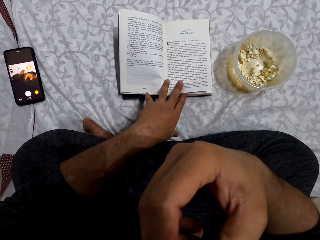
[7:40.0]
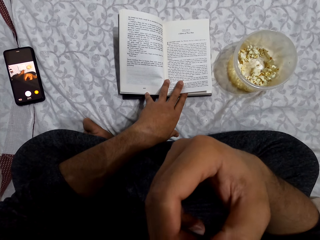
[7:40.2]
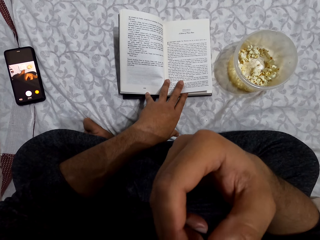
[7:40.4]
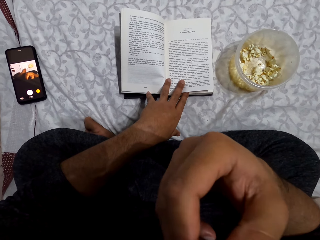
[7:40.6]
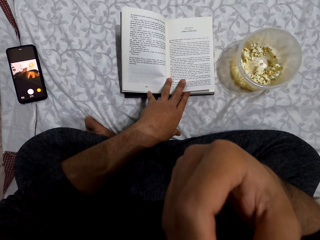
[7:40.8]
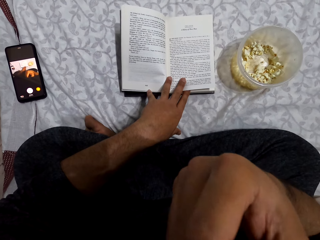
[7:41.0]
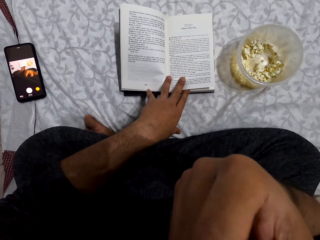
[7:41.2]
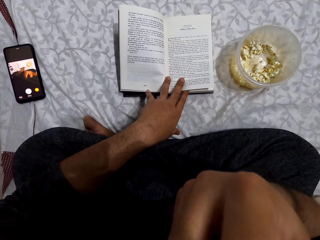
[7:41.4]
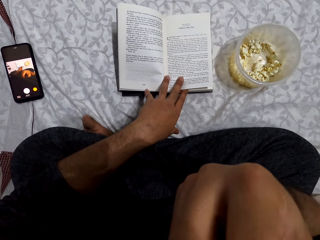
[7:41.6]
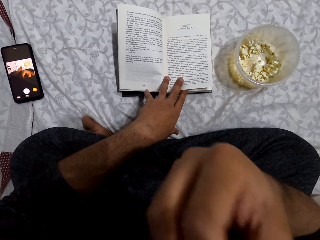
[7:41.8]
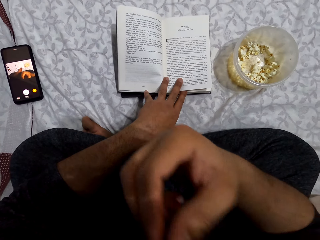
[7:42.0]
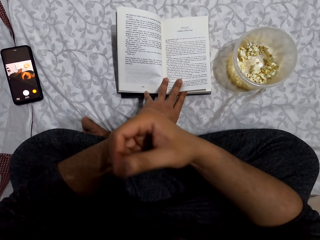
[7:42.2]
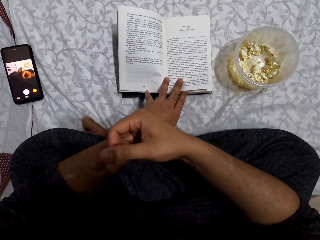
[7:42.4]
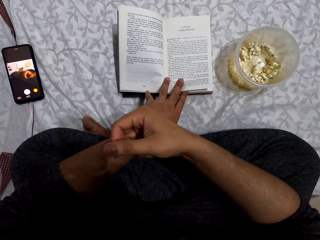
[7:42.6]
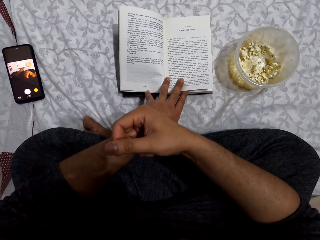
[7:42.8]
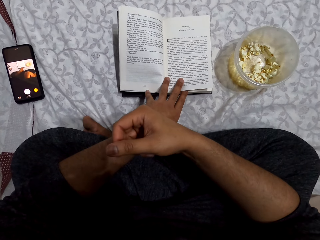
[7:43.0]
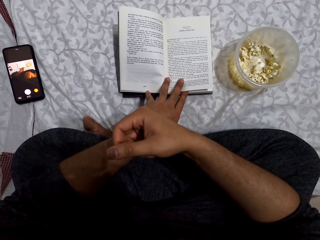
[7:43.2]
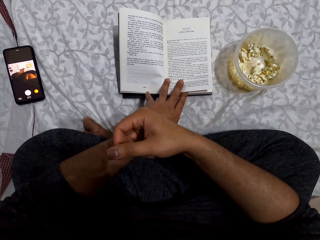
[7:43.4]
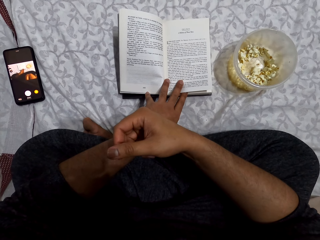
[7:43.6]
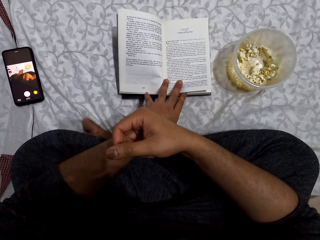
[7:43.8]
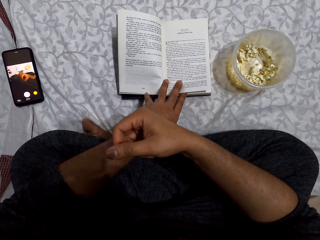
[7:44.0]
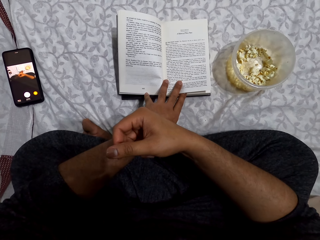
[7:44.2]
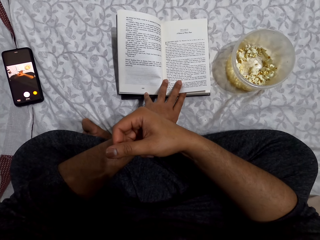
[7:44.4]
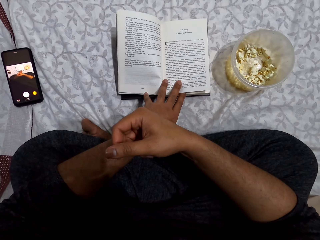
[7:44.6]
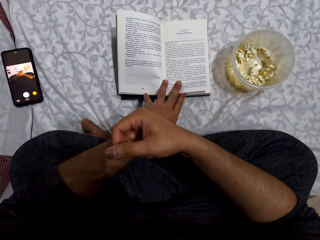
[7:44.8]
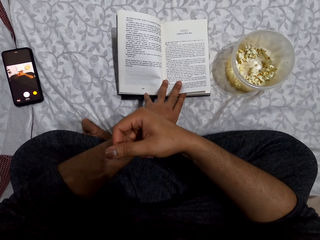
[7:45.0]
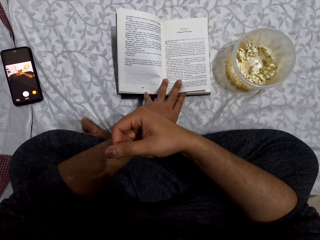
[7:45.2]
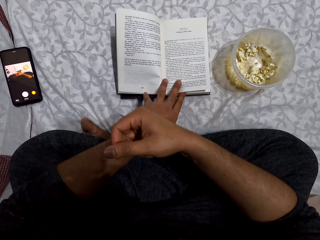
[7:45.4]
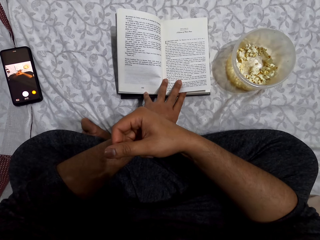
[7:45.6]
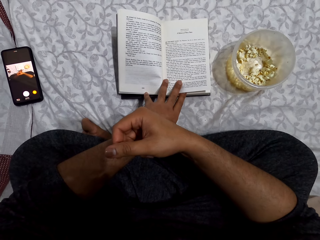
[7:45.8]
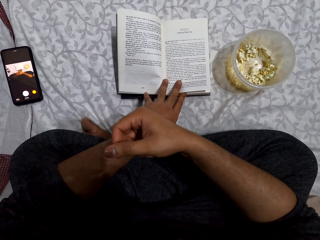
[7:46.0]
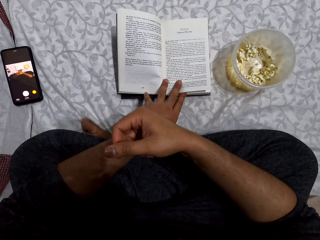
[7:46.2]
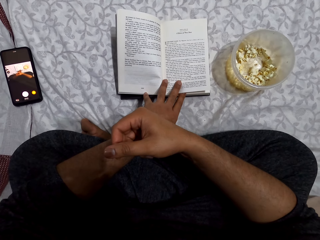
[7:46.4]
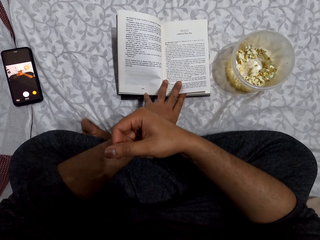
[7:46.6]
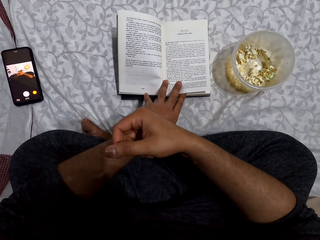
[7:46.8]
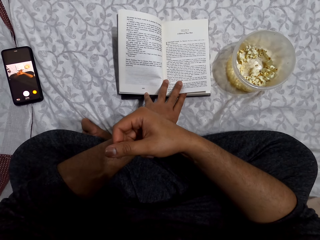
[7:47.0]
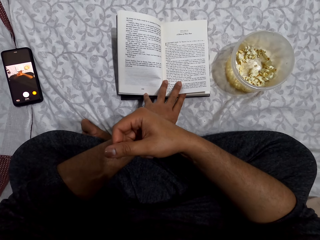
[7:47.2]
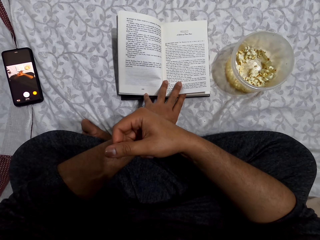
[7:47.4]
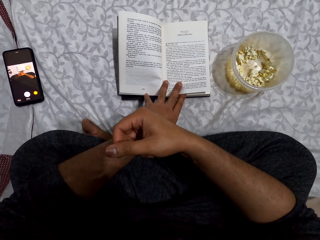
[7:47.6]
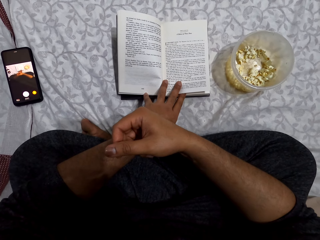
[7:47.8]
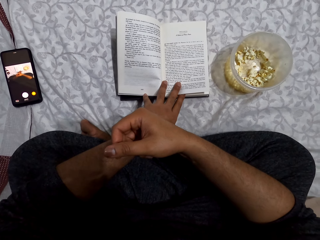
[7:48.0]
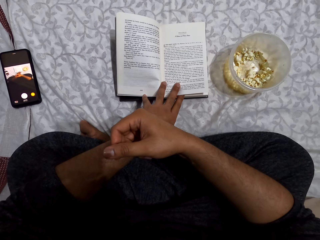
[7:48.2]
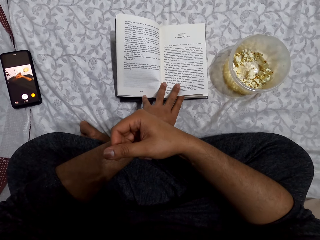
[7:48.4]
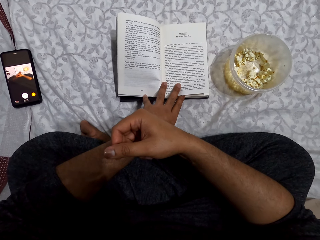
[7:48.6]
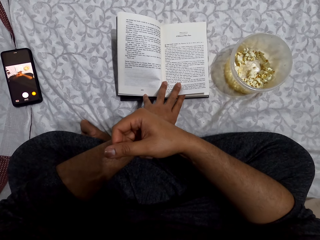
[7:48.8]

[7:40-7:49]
The camera wearer places his right hand on the left hand and reads the book.

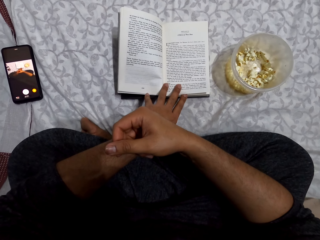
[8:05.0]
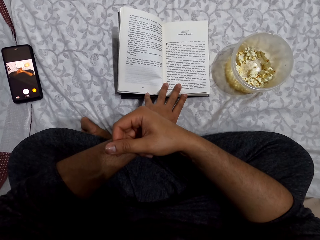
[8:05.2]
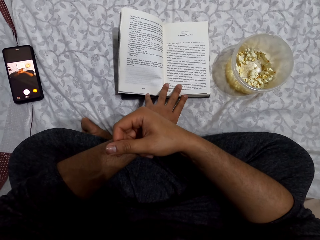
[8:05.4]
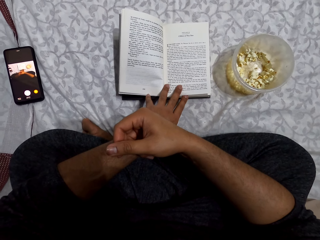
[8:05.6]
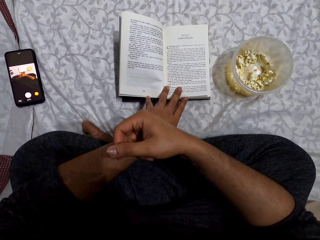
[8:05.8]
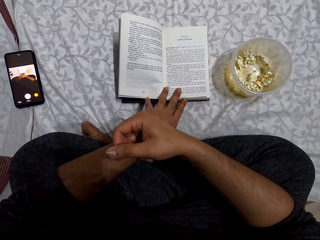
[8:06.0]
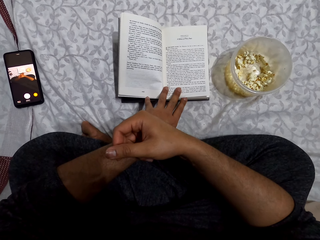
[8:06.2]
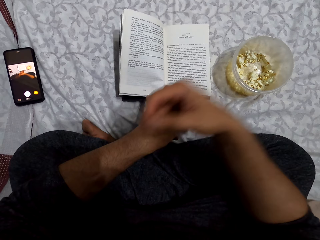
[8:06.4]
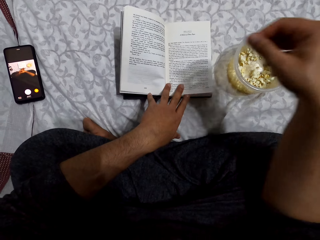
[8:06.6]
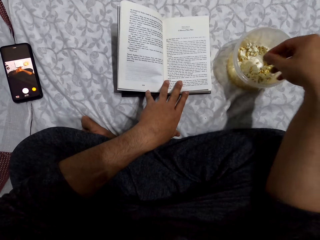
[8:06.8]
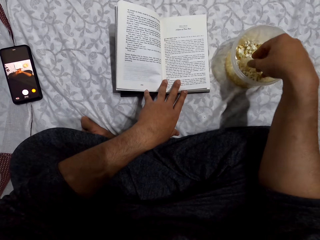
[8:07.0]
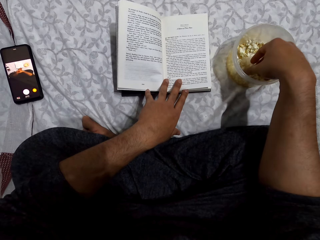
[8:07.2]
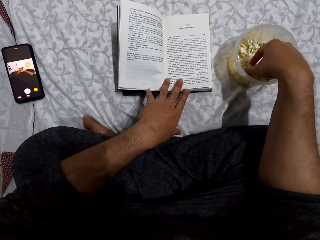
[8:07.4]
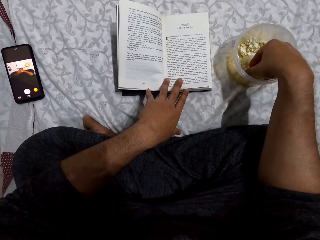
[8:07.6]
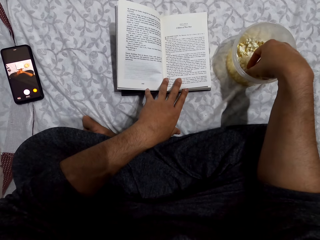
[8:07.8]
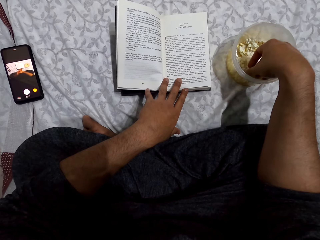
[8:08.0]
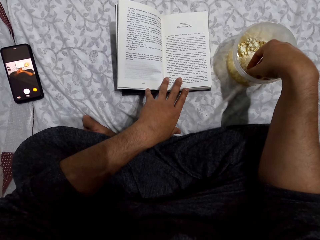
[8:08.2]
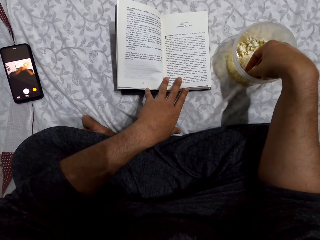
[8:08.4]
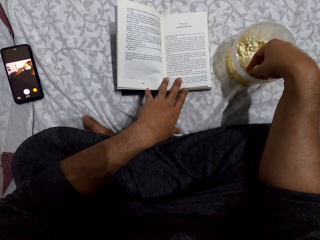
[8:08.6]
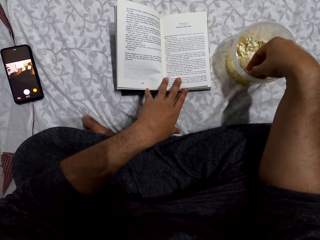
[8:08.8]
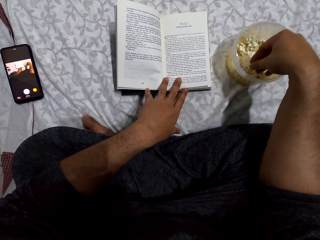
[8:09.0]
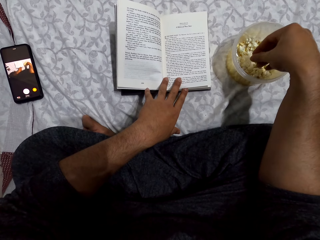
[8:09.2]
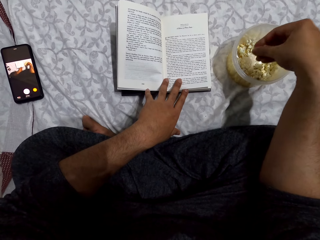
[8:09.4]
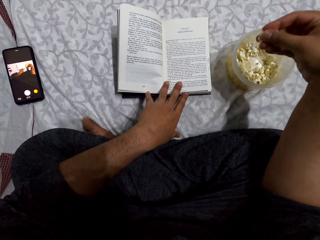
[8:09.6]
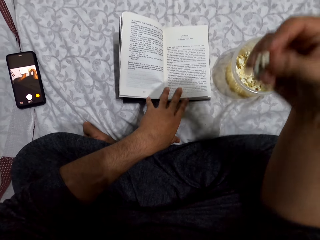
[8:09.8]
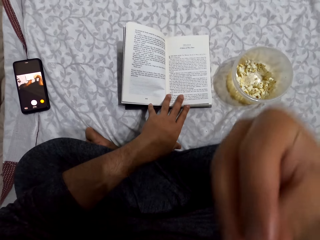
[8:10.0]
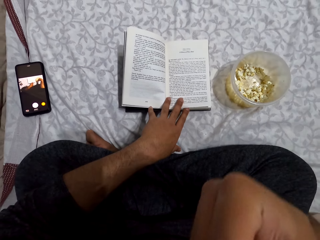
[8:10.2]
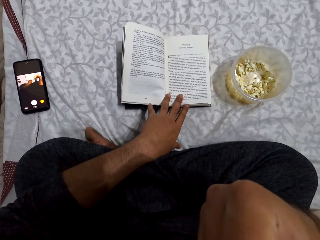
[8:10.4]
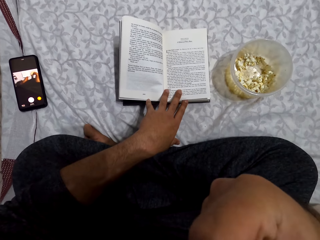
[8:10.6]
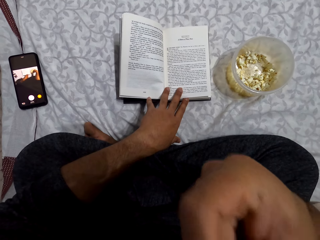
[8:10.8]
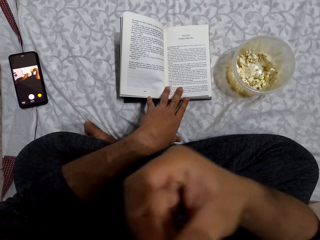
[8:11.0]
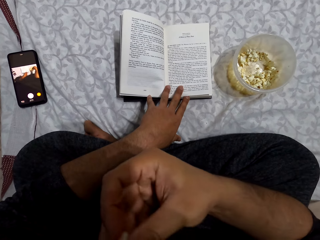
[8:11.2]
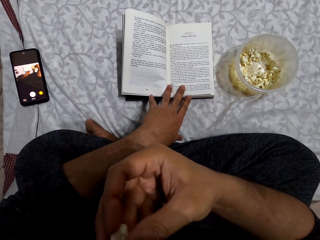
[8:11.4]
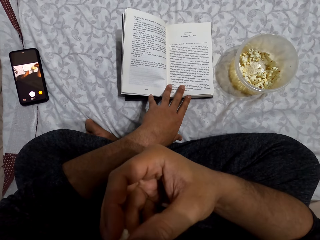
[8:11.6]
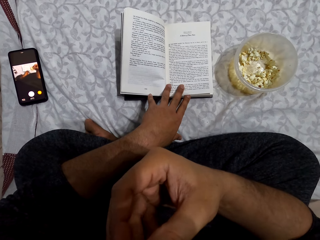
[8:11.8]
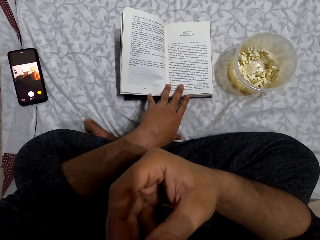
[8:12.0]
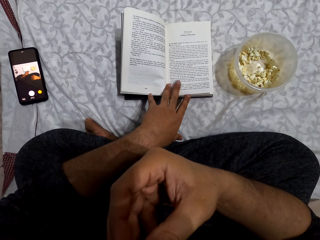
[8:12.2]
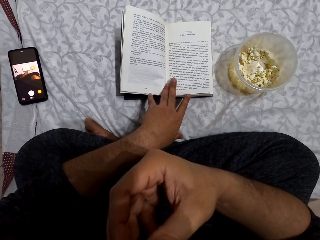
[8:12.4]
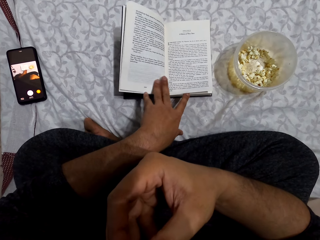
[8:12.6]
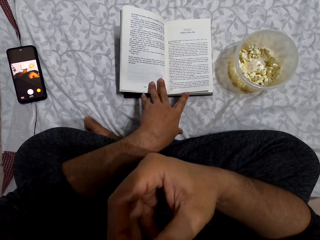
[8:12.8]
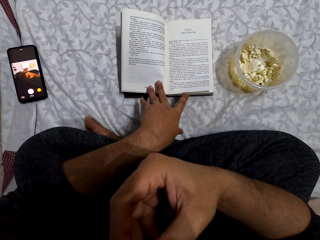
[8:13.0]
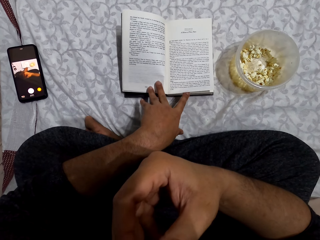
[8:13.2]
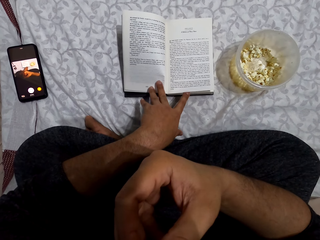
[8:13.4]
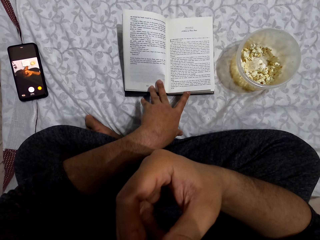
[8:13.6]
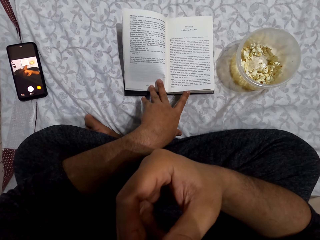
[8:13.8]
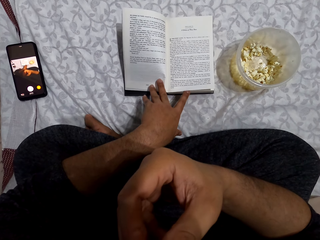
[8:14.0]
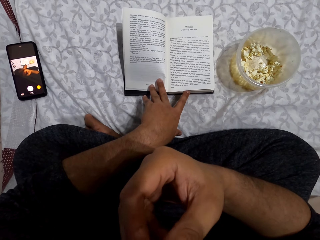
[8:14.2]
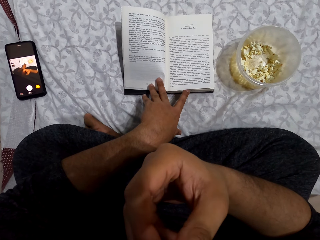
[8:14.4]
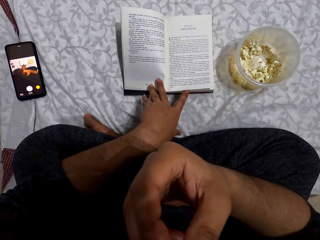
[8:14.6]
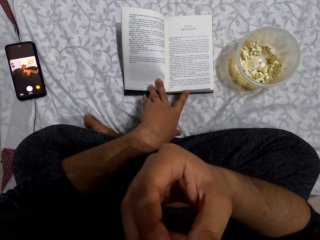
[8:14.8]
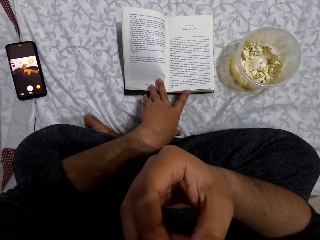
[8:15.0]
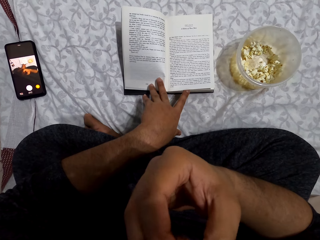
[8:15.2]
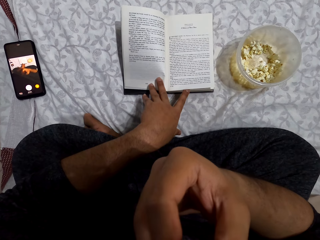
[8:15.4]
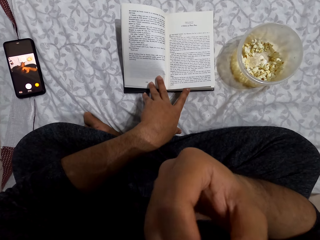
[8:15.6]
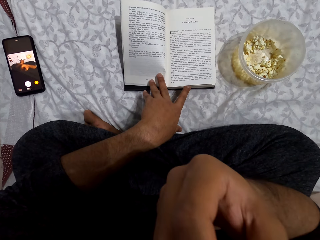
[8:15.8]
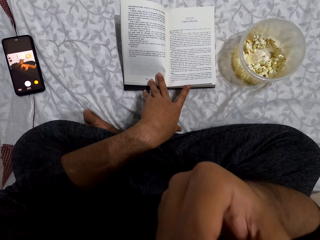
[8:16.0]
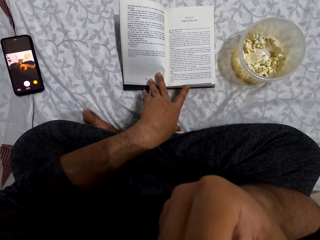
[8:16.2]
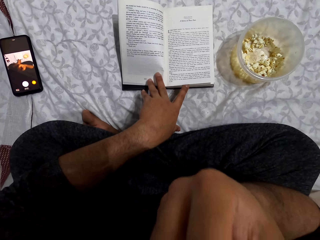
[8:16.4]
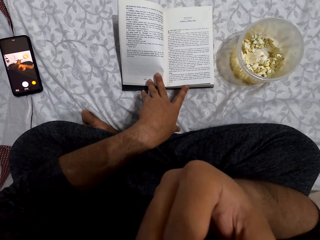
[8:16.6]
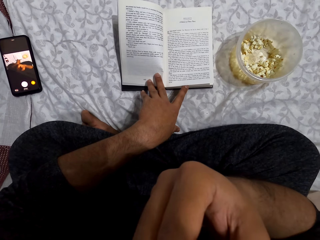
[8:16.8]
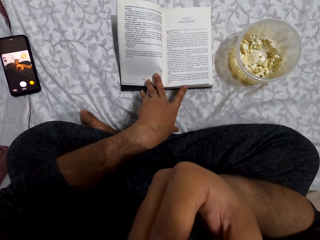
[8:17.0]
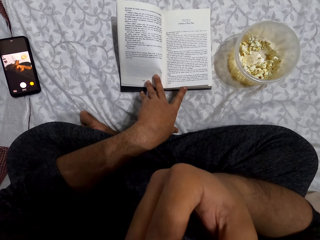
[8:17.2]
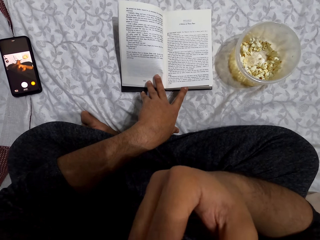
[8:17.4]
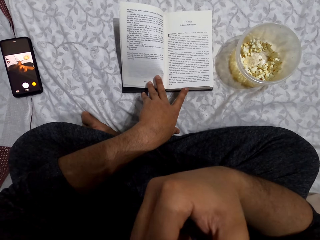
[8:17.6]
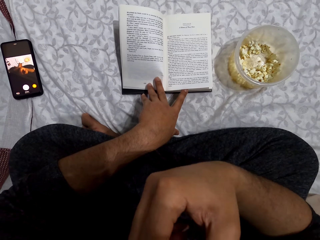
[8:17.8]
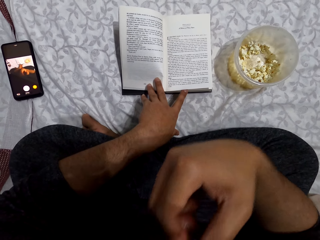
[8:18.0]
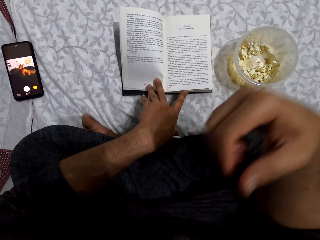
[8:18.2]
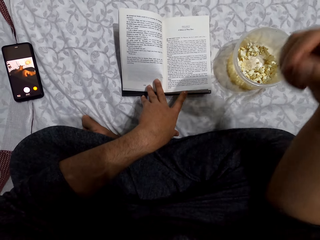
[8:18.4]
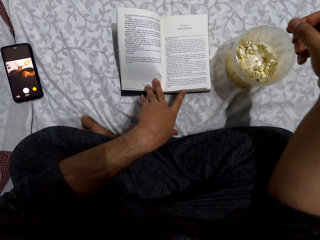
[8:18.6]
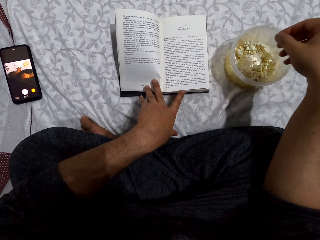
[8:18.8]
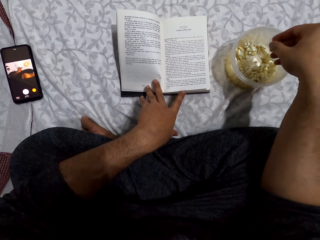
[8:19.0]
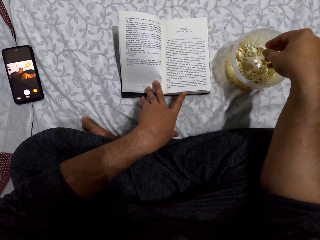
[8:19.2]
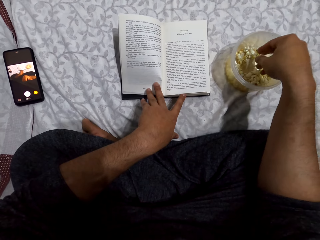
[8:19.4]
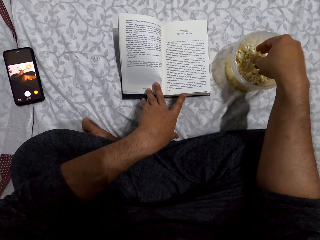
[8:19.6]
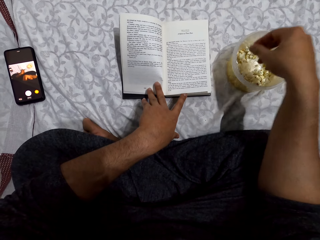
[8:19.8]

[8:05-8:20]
The camera wearer puts his right hand in the dish. He picks popcorns from the dish, puts the popcorn in the mouth, eats the popcorns and reads the book. He eats the popcorns and reads the book.
